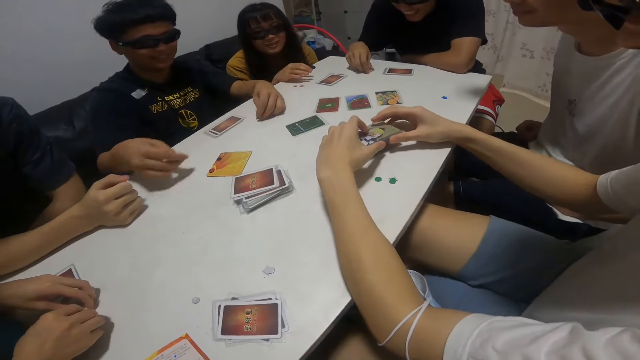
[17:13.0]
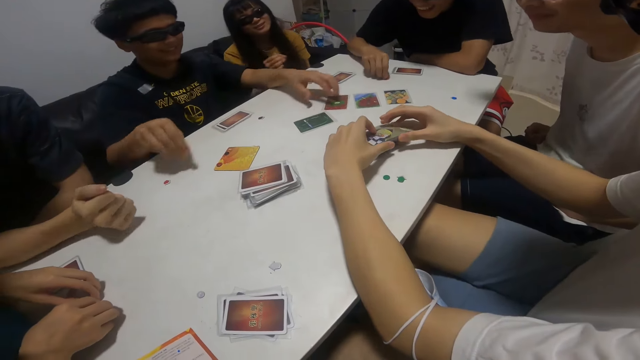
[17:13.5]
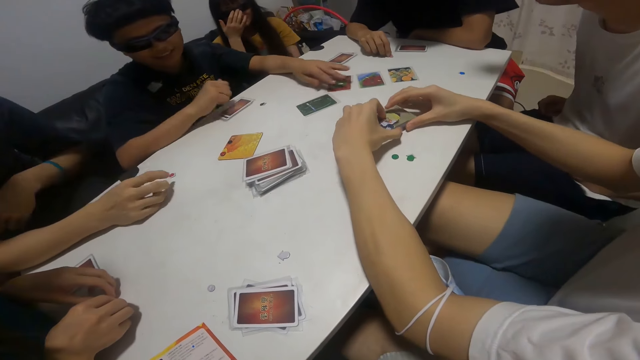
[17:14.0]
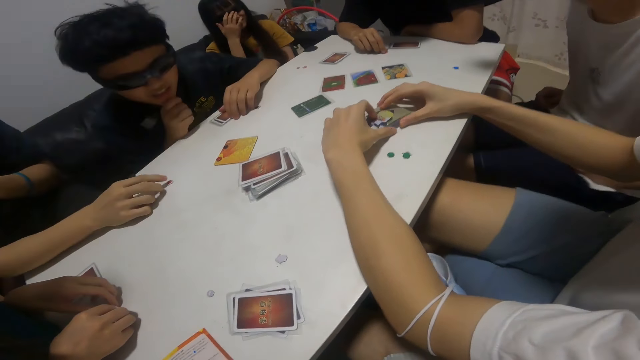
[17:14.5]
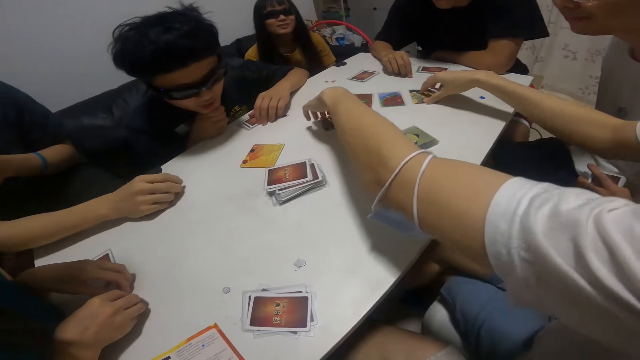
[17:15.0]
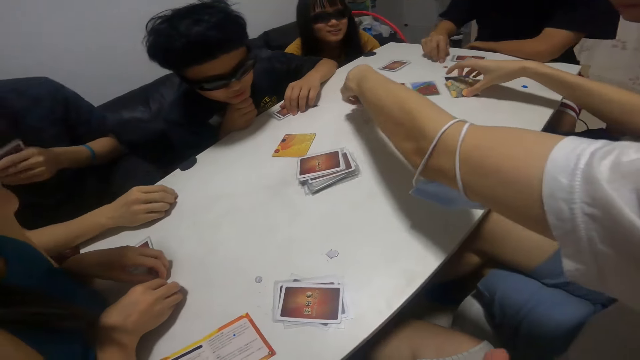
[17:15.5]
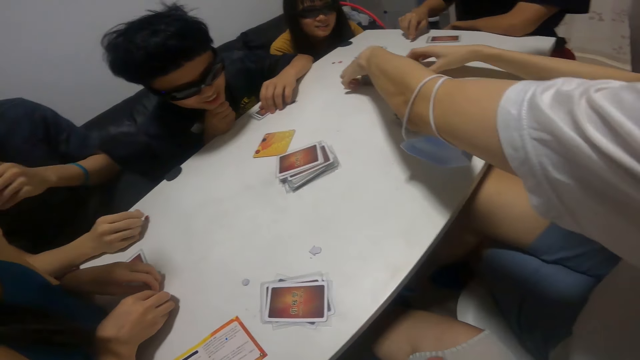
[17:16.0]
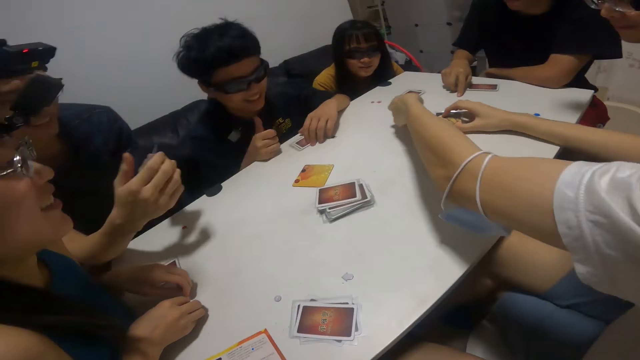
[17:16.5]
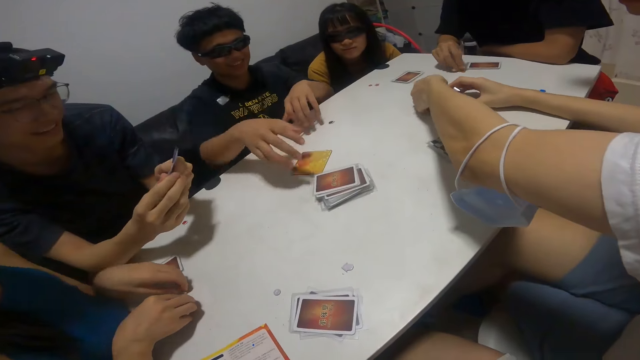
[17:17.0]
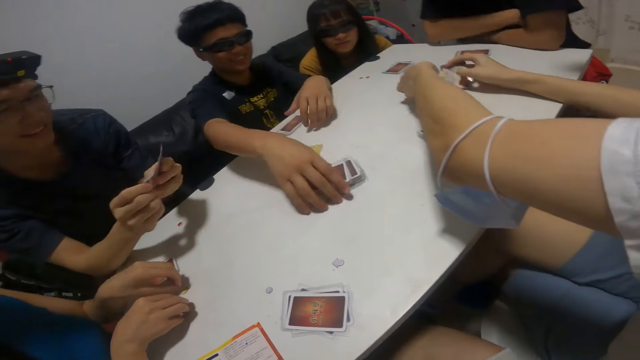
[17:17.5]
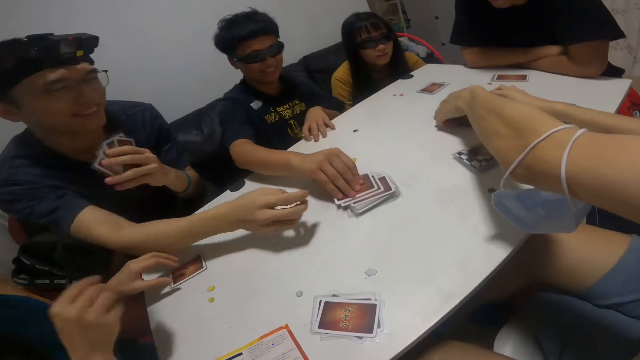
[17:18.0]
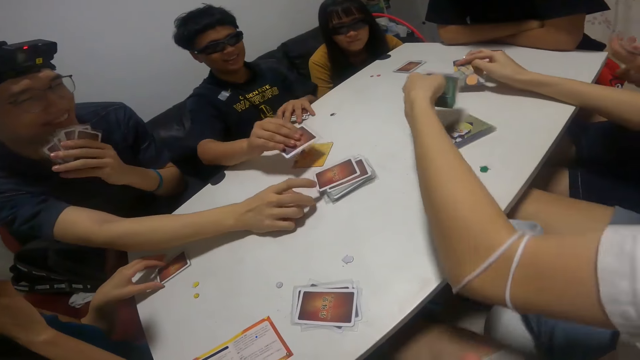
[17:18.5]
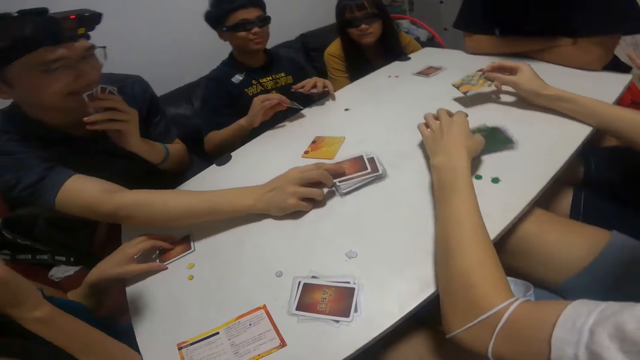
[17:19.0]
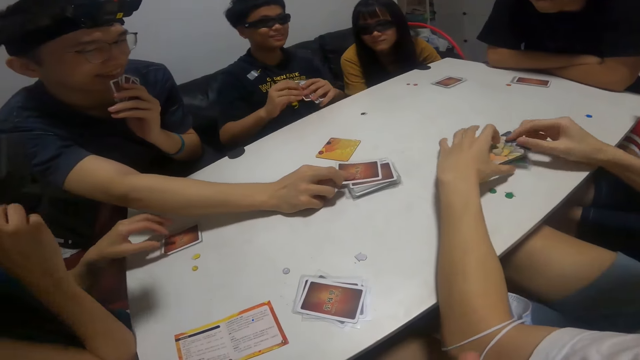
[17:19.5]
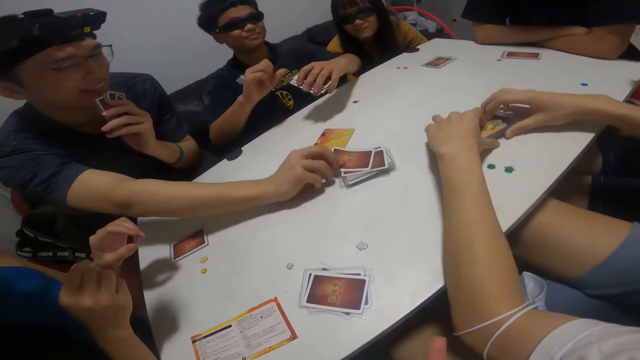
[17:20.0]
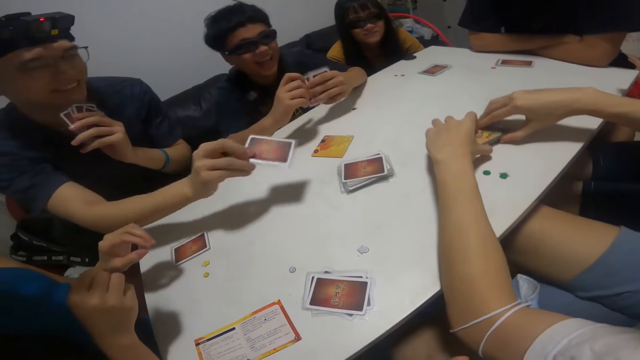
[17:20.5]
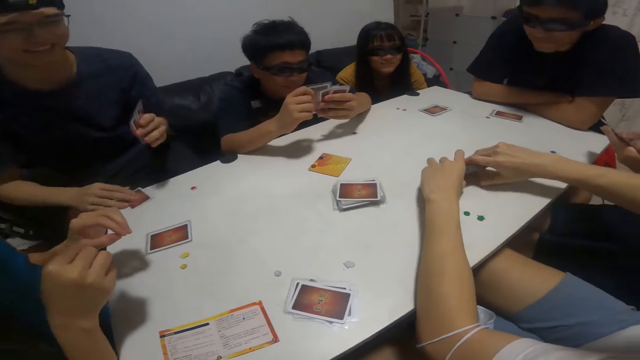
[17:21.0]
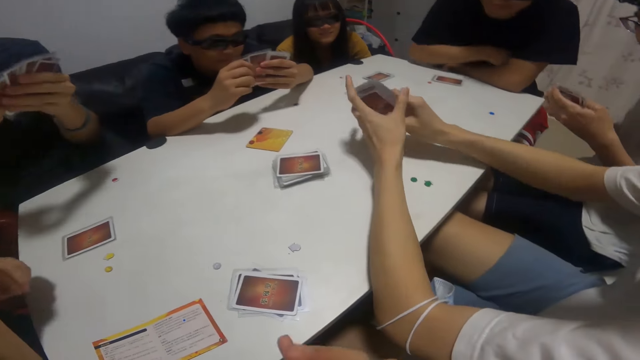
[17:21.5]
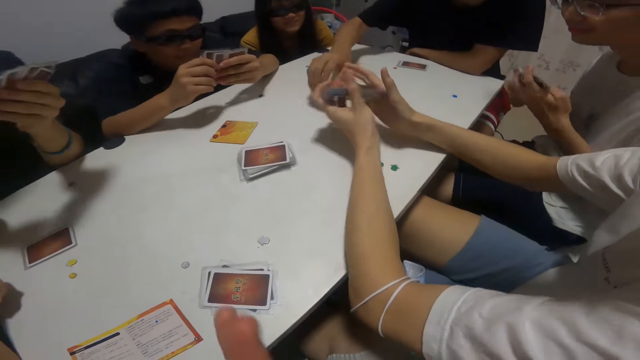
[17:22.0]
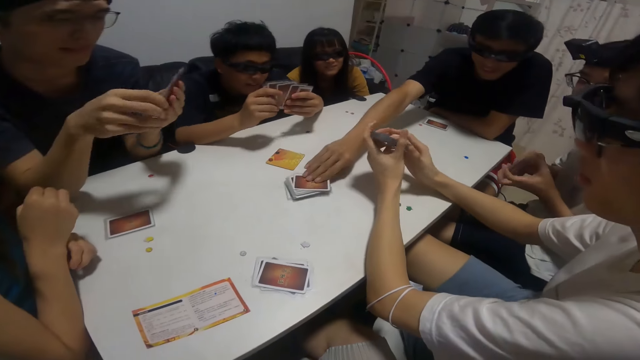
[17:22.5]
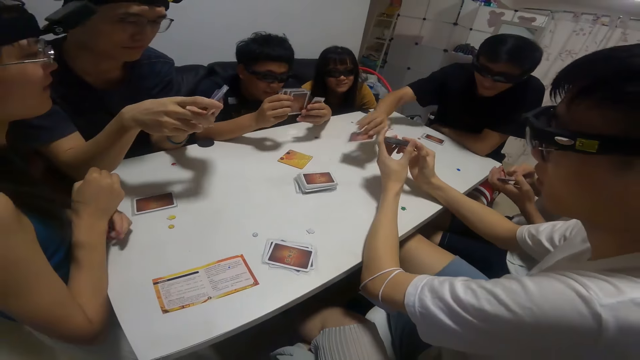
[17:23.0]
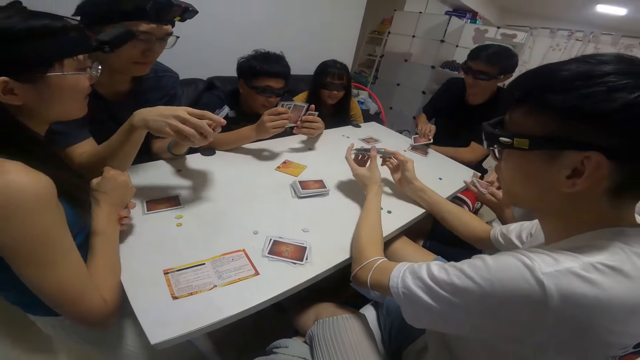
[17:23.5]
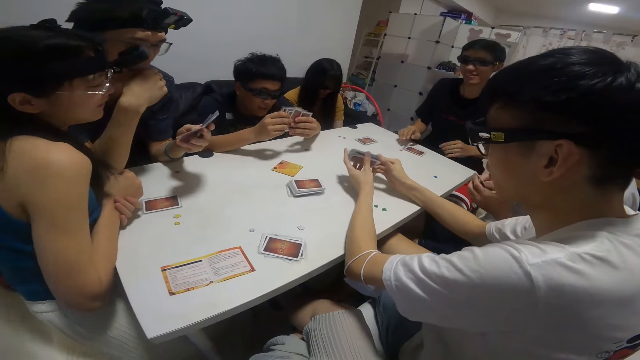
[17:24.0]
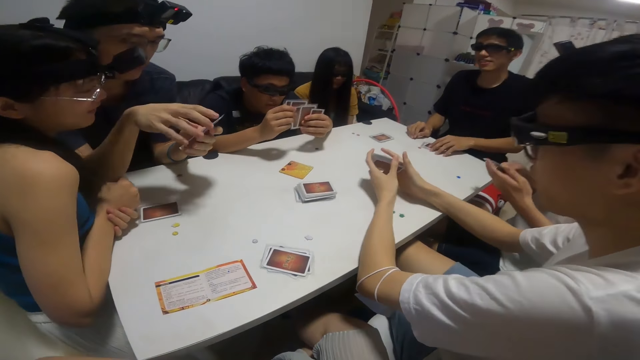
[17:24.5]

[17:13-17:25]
A boy puts the cards on the table. The boy drops another sticker on the table with his right hand. A man picks the cards from the table. Another man gathers the cards on the table with both hands. The boy picks another card from the table with his right hand. The boy converses with the team. A third man picks another card from the table with his right hand. A fourth man picks another card from the table with his right hand.

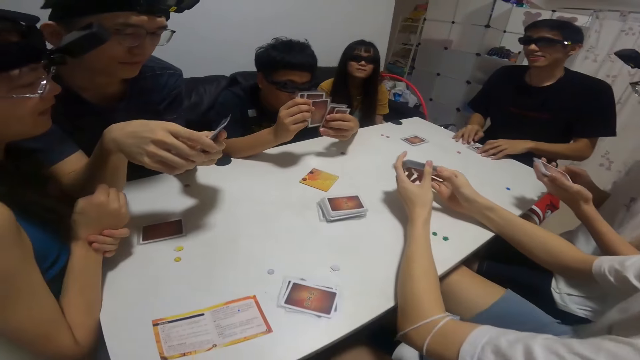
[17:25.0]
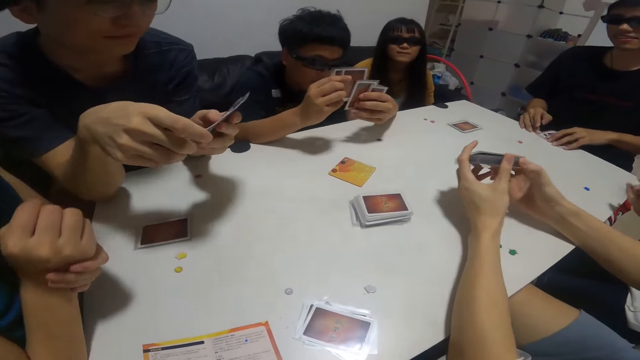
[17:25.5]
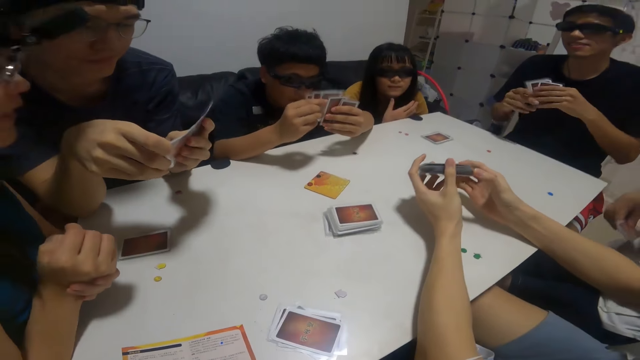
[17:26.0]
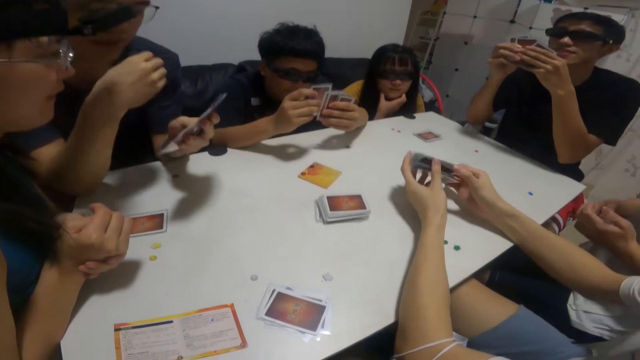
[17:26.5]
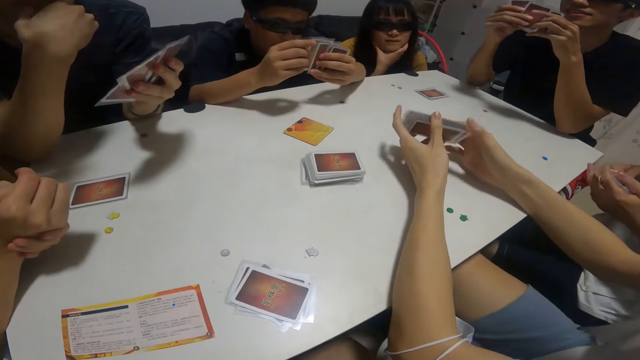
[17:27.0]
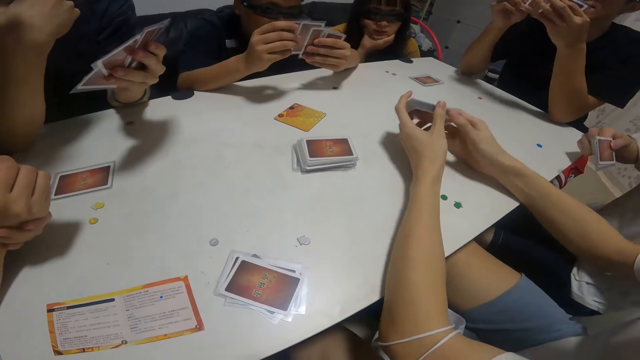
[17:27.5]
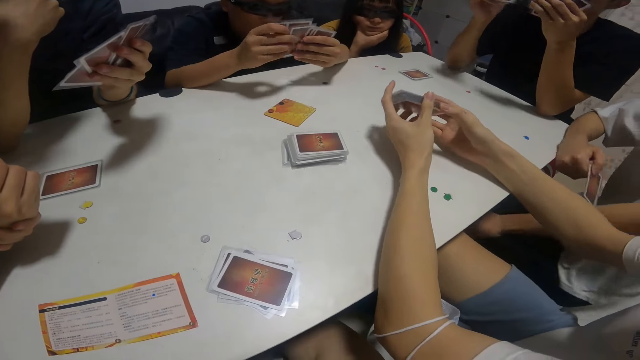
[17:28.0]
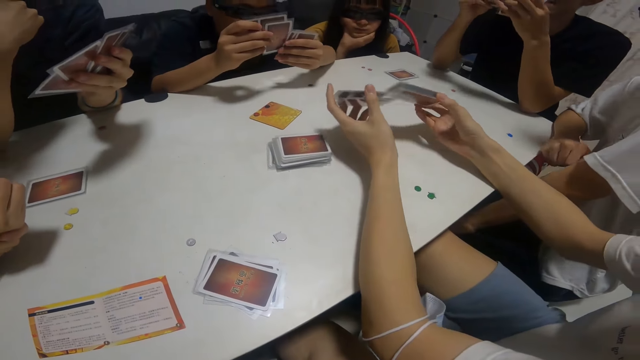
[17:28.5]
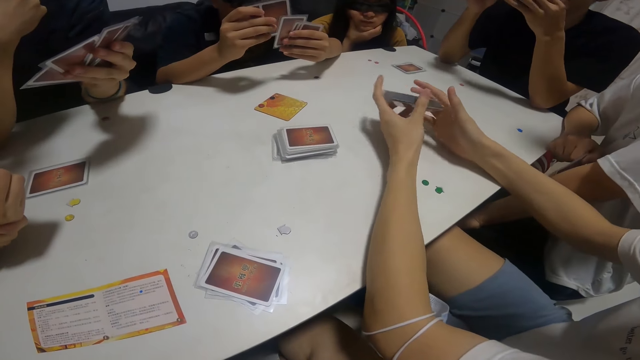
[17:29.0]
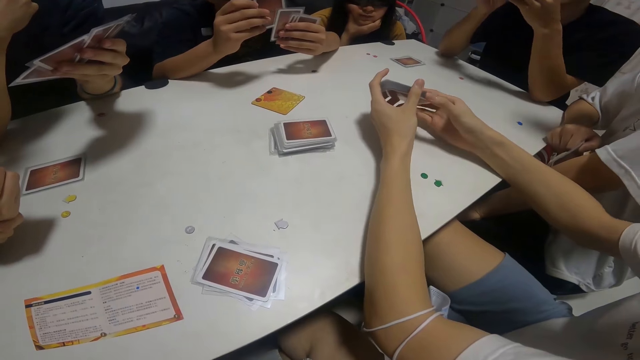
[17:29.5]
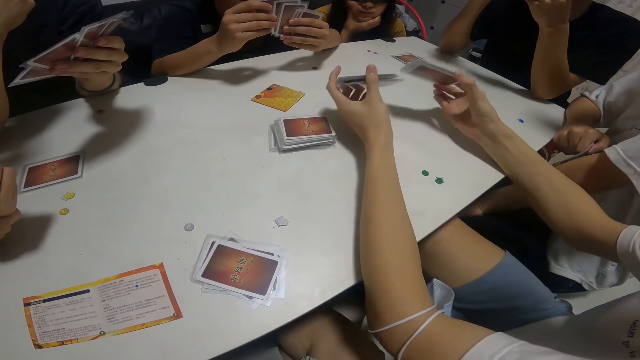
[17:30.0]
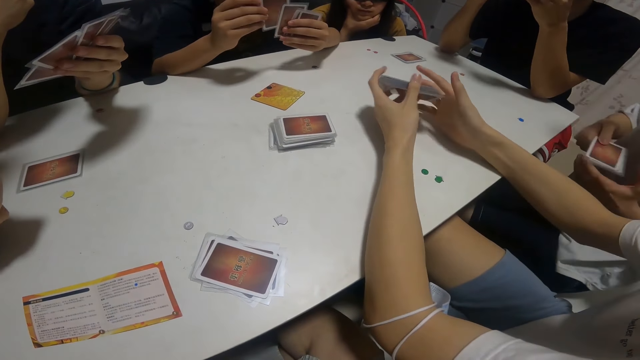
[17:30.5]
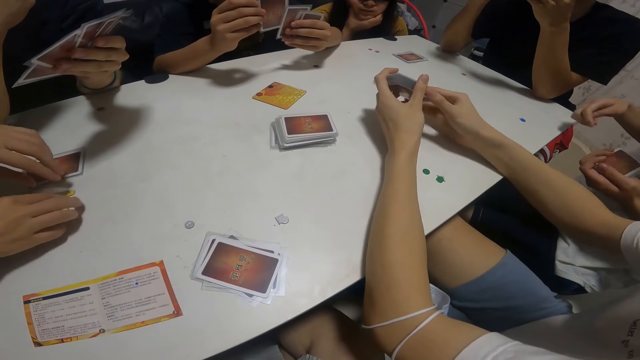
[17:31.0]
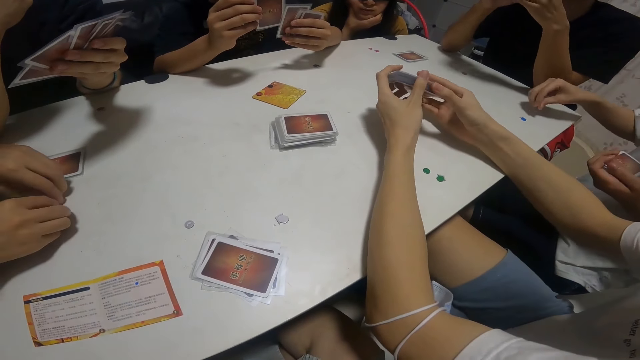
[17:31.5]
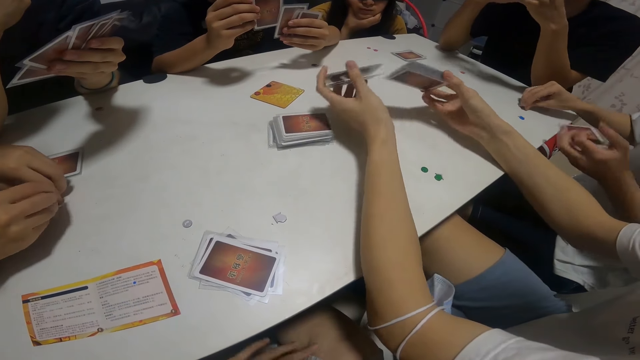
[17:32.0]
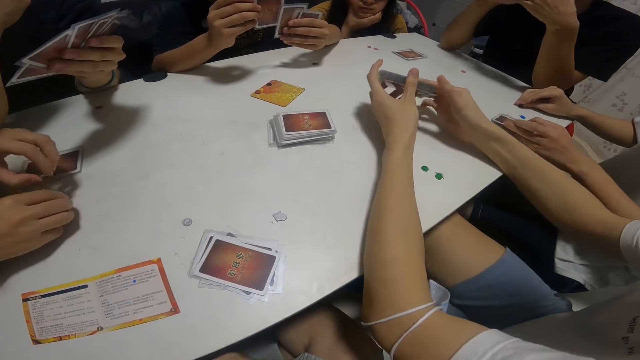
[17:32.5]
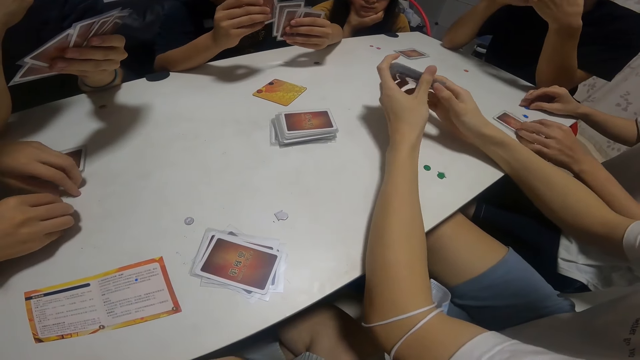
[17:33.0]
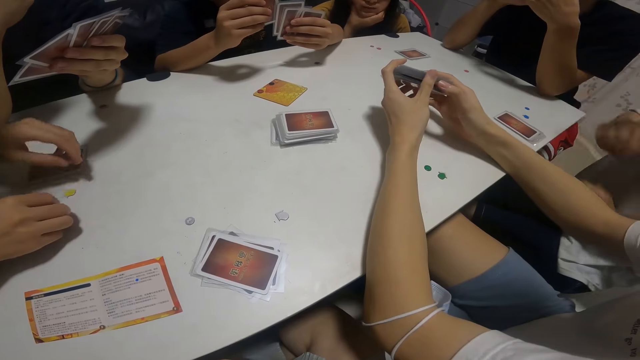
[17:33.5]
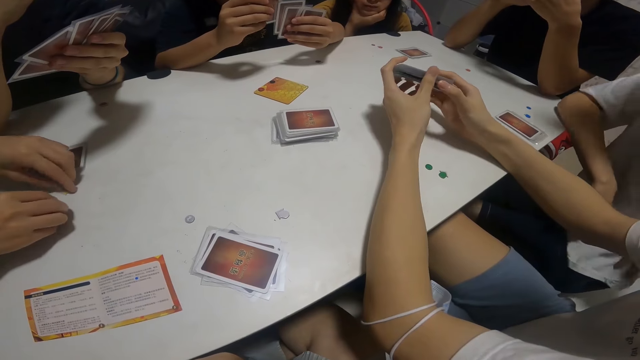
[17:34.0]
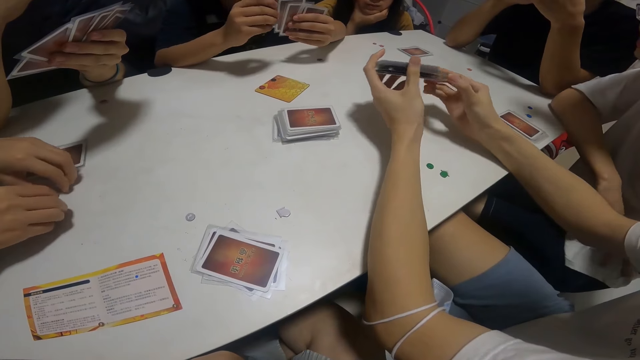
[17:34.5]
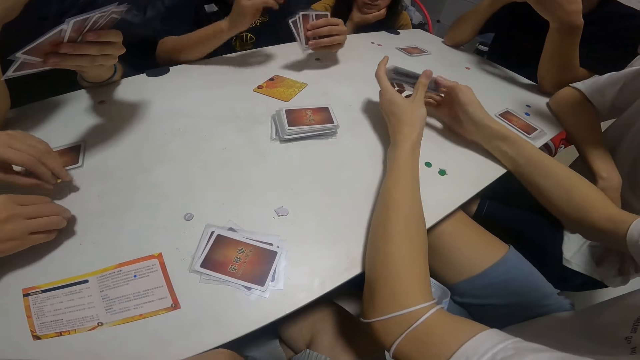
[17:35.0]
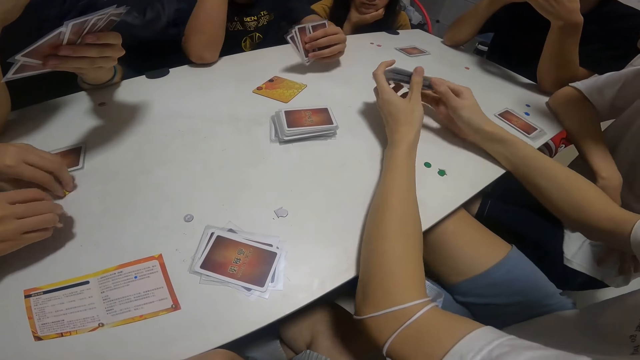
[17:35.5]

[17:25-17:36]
A man converses with the team. Another man picks some cards from the table with his right hand. The camera wearer looks at the team playing the cards. A third man shuffles some cards in his left hand with his right hand. The third man shuffles the cards again. A fourth man drops some cards on the table with his left hand.
